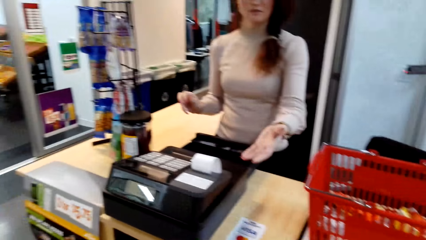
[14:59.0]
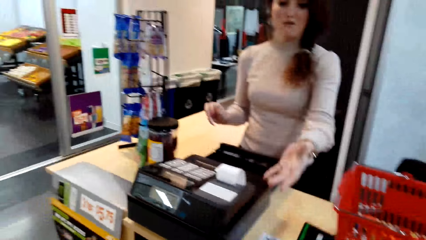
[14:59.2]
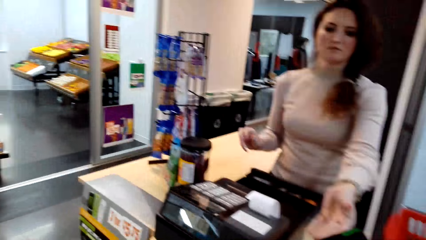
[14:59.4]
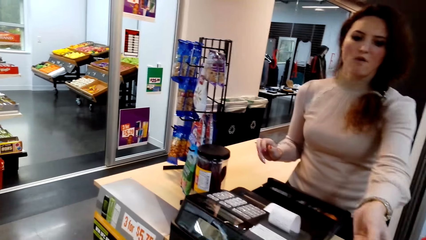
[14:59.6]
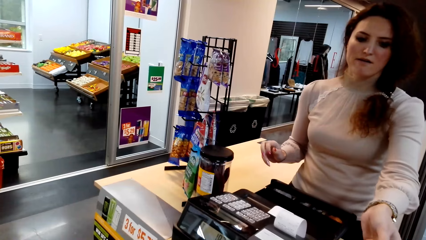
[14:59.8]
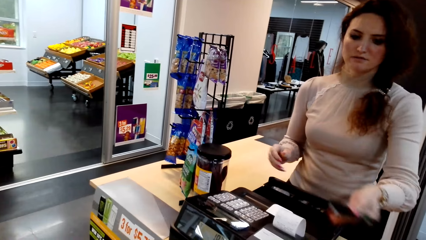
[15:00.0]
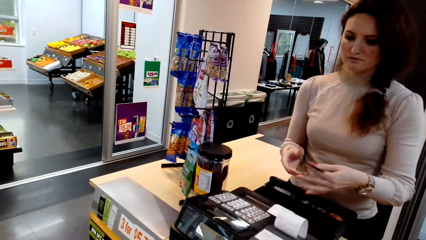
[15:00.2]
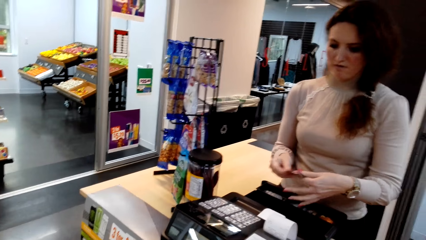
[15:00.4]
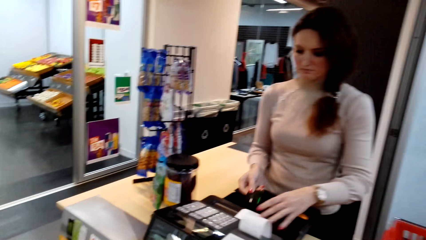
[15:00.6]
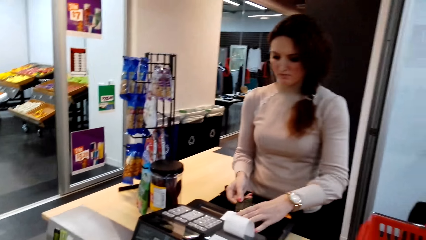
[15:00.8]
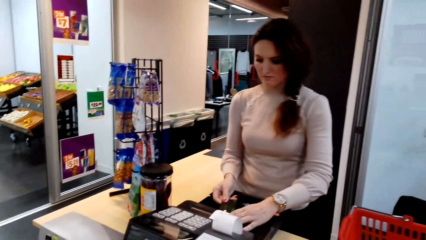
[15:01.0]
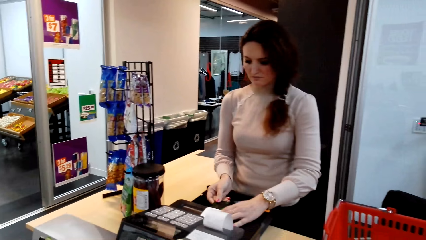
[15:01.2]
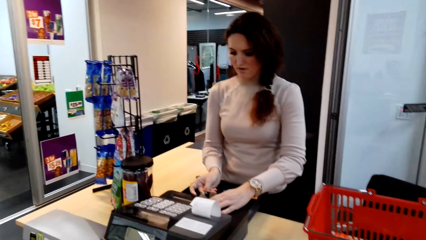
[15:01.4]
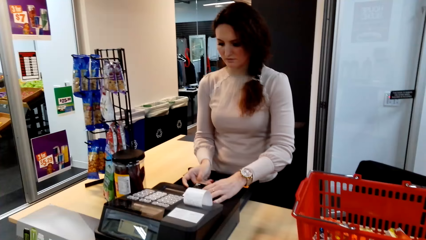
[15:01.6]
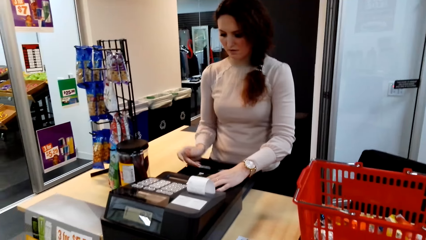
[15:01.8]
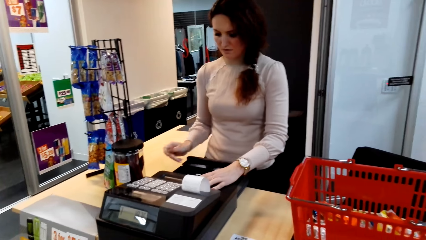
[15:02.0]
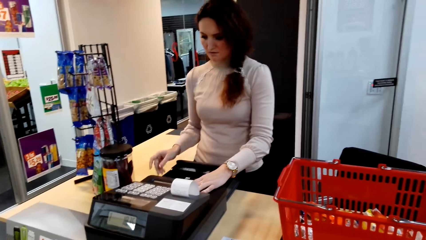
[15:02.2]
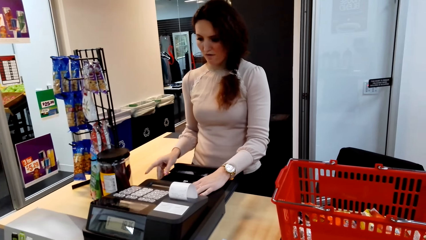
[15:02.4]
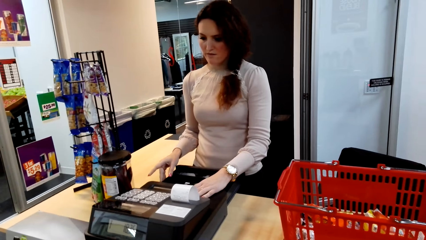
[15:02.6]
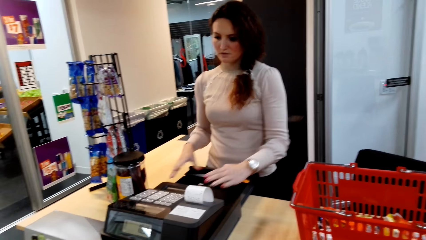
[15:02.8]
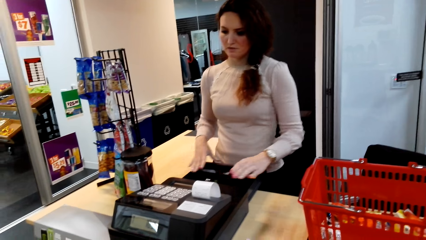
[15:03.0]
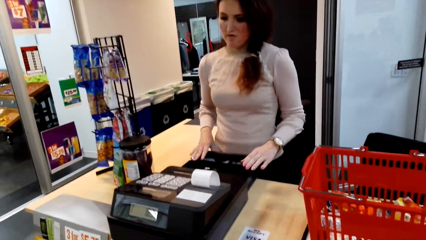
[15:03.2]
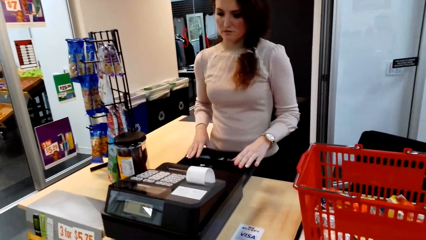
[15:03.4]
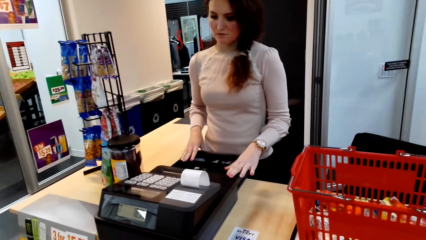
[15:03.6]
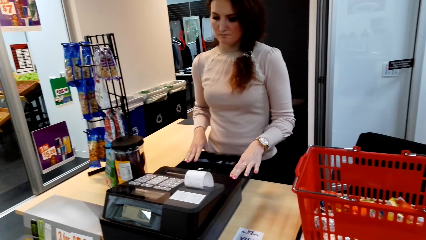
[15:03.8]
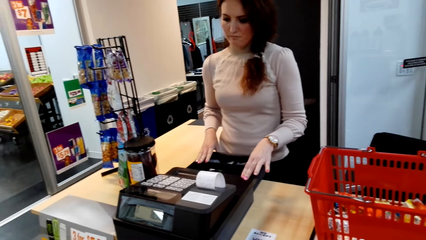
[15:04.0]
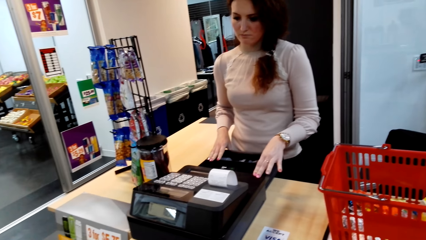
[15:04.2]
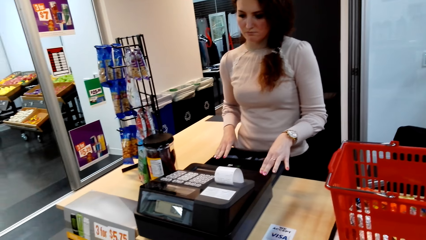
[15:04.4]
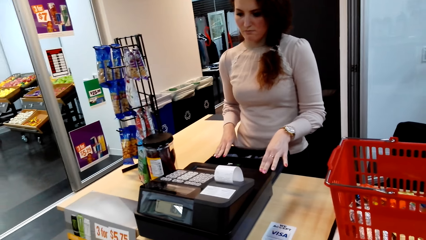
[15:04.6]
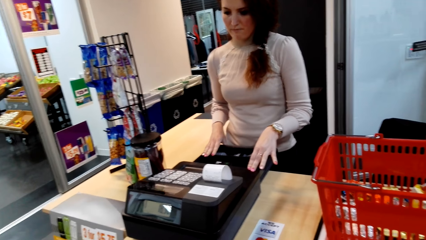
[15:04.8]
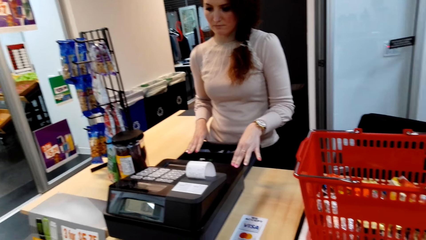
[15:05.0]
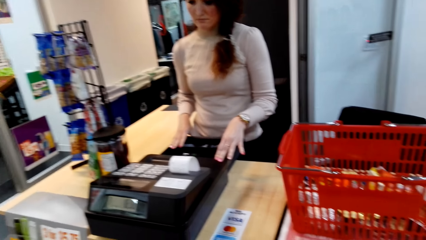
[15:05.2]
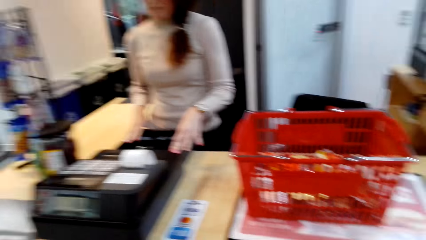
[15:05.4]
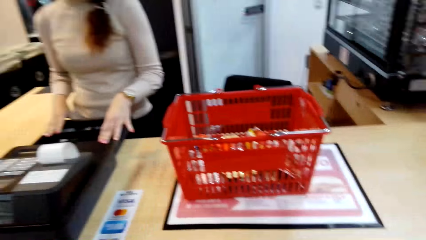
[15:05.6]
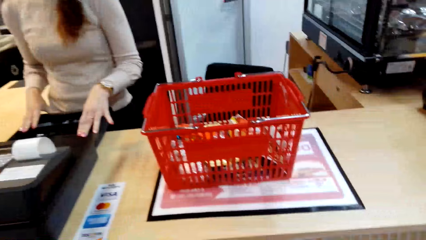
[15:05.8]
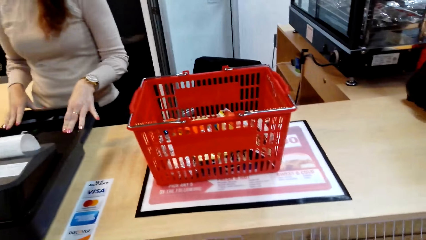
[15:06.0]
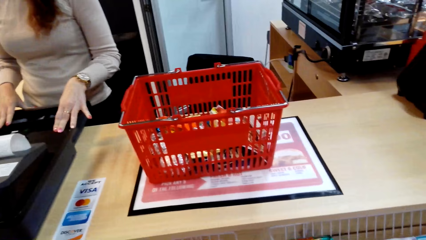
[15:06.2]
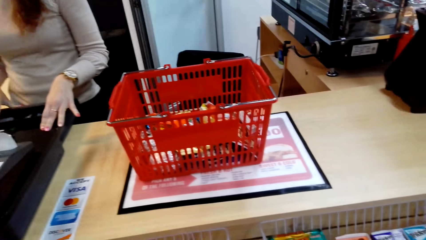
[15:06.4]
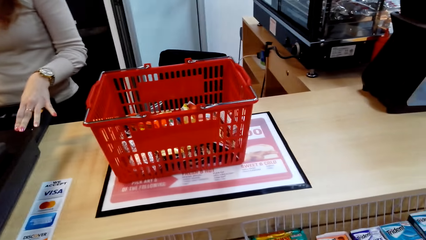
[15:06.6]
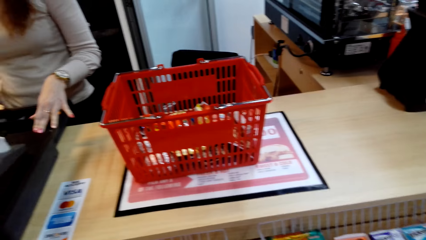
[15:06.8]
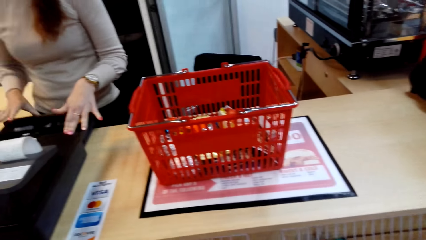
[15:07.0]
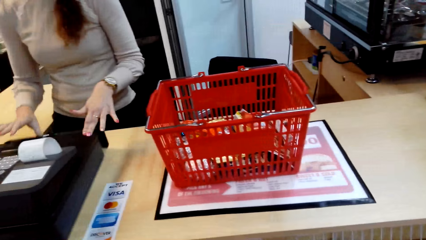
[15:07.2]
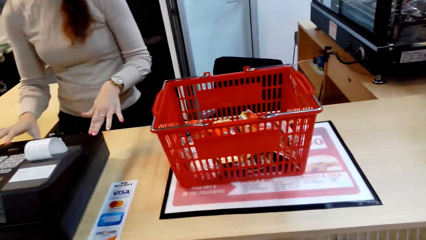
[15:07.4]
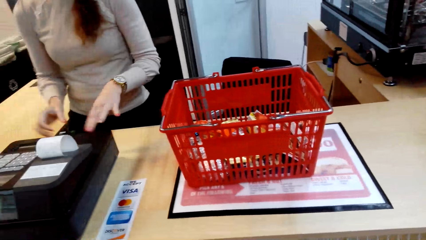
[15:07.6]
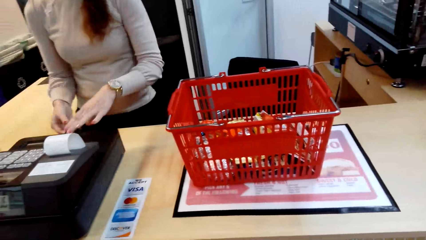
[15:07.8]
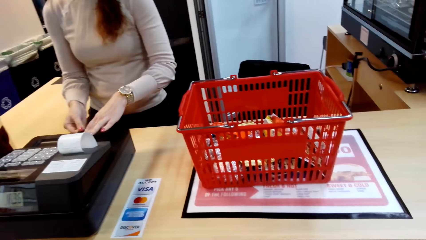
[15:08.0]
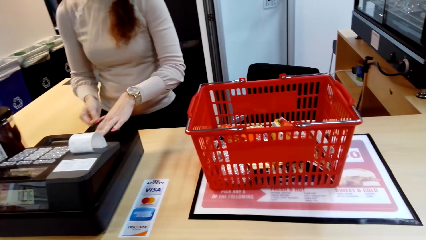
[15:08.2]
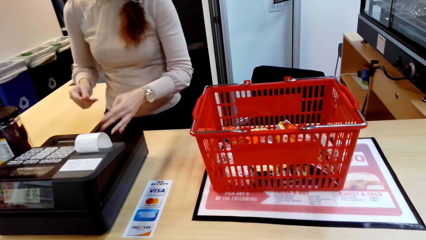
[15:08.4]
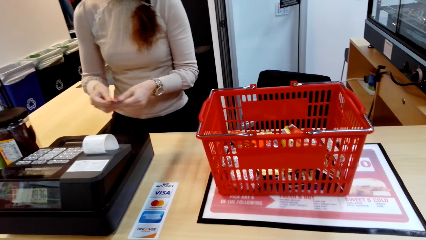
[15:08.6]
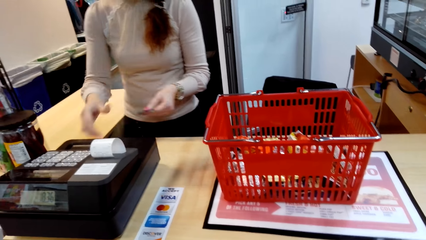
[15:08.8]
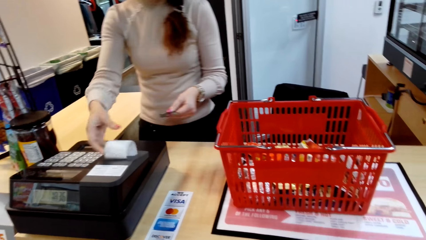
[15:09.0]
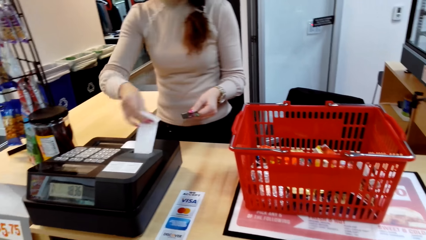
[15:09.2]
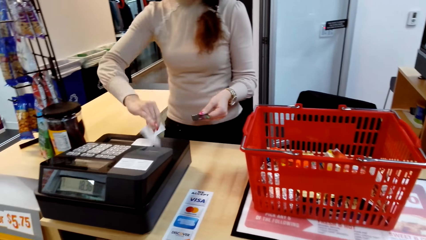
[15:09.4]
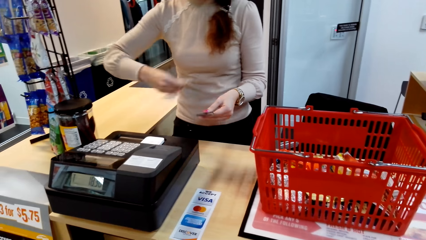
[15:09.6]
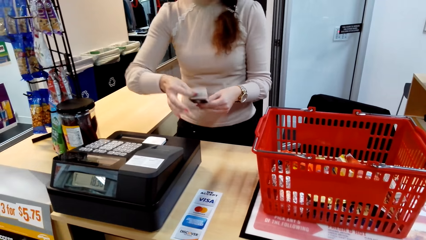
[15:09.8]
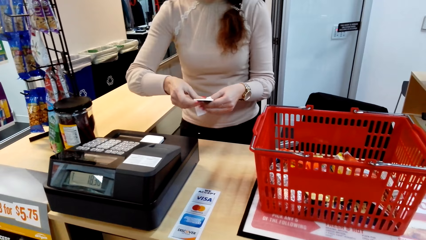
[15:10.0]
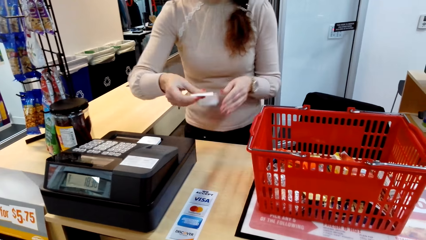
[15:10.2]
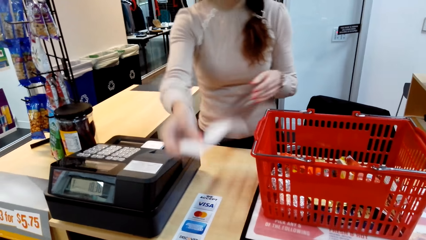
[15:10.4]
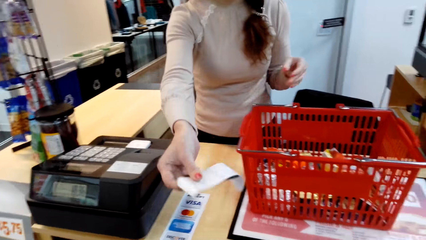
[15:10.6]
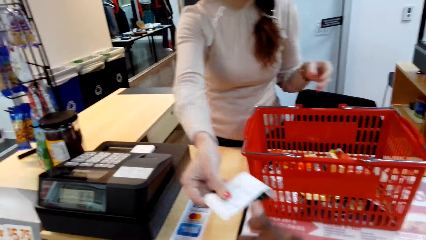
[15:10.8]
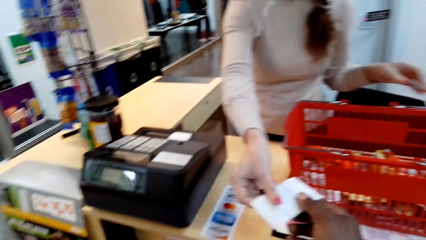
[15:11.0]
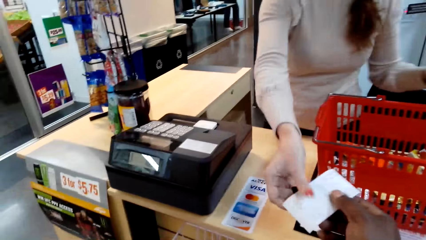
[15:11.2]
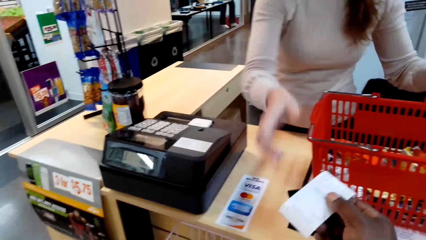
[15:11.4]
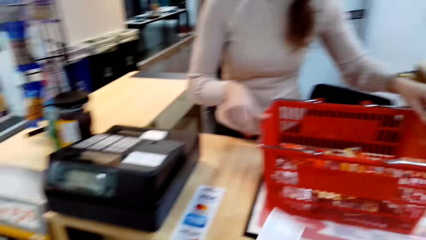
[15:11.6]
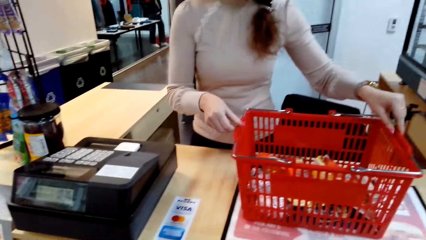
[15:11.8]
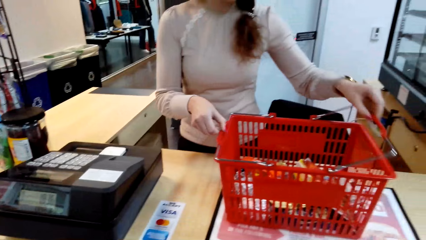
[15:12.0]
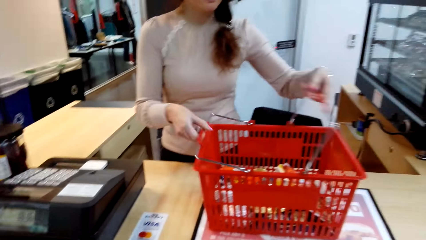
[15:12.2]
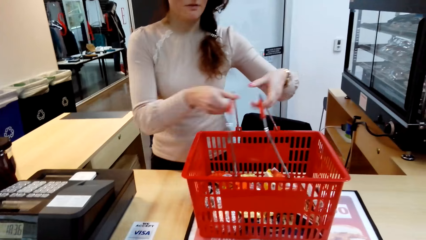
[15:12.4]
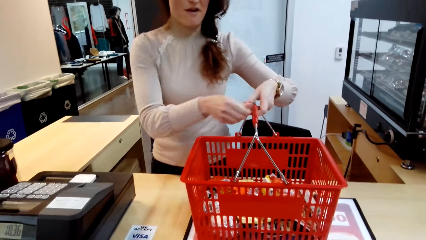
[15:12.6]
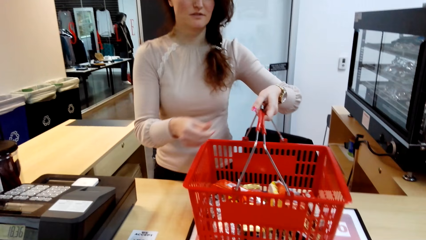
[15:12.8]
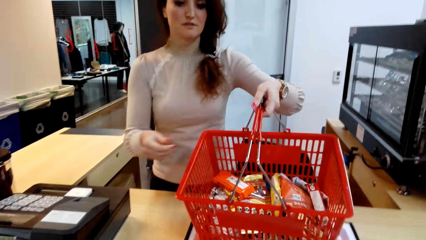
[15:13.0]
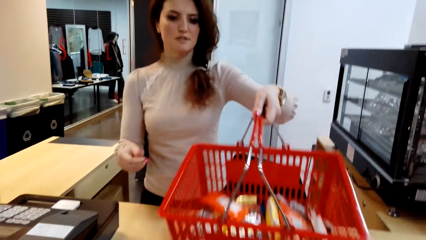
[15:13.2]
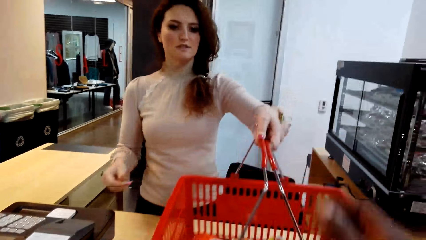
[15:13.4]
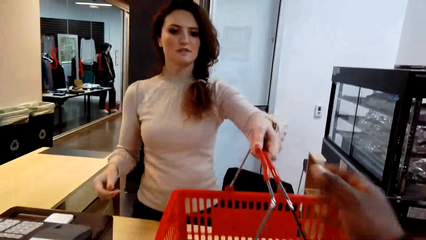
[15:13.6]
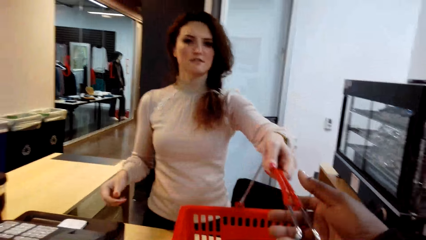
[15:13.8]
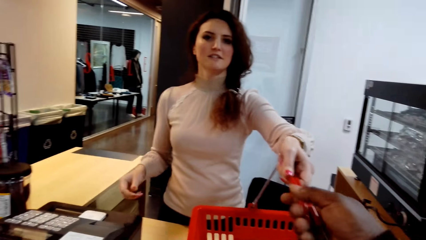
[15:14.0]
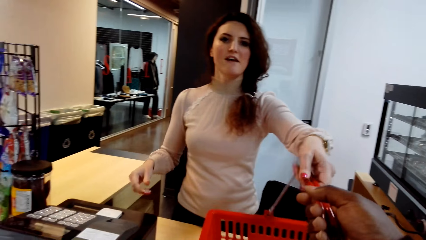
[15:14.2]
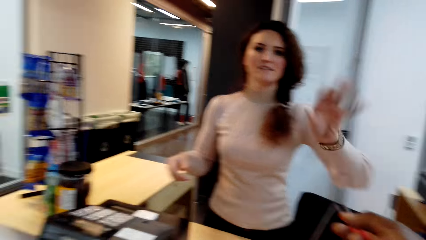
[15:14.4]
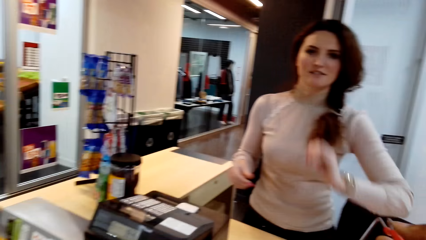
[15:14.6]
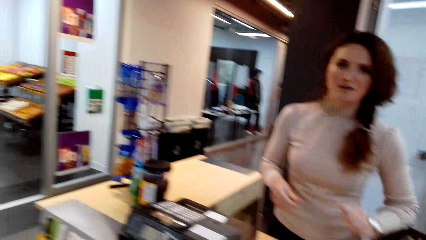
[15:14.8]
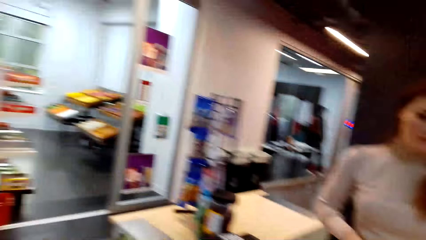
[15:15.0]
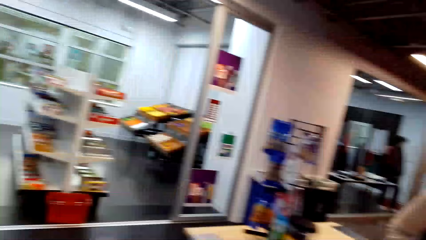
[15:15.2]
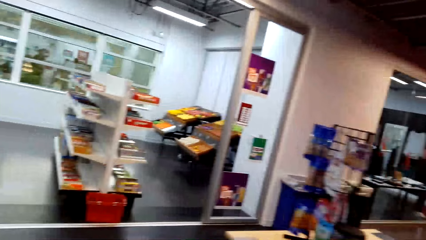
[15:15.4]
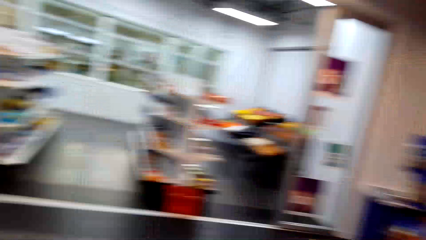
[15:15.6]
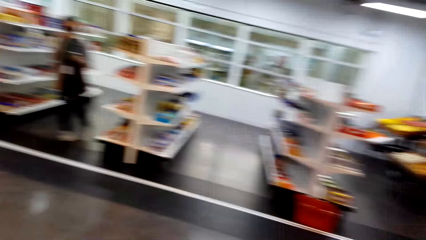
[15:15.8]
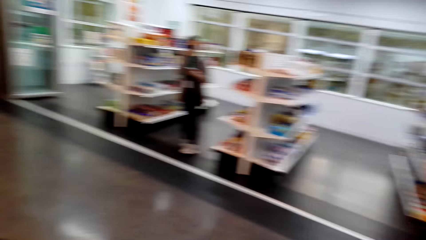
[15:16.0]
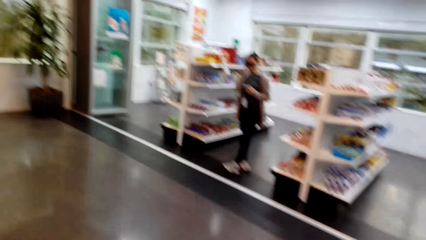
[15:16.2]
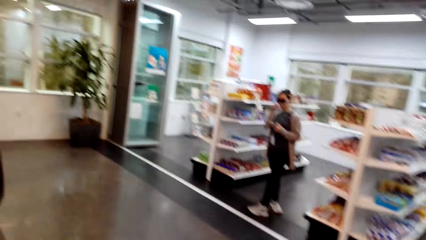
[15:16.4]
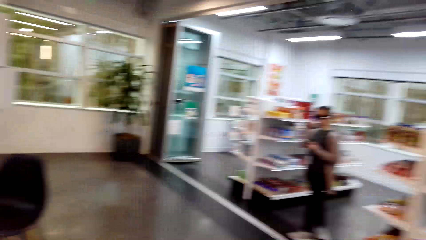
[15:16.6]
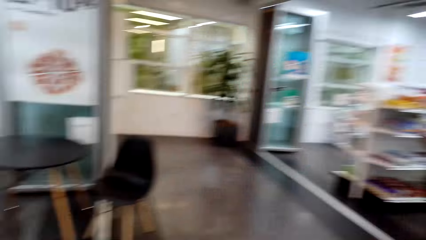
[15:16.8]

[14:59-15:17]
The cashier takes the card from the camera wearer. The cashier puts the card in the cash register. The cashier holds the cash register tray with both hands. The cashier closes the cash register. The cashier picks the card. The cashier tears the receipt. The cashier gives the camera wearer the receipt and the card. The camera wearer picks the receipt and the card. The cashier holds the shopping basket handle and picks the shopping basket. The camera wearer picks the shopping basket. The cashier talks. The camera wearer walks around. They turn.
